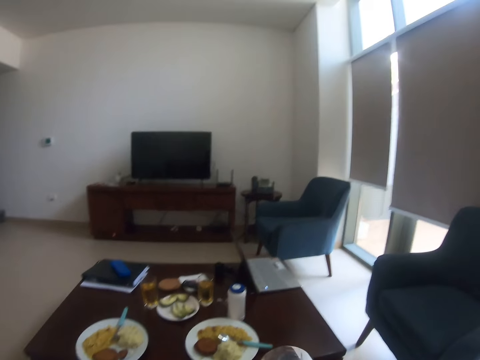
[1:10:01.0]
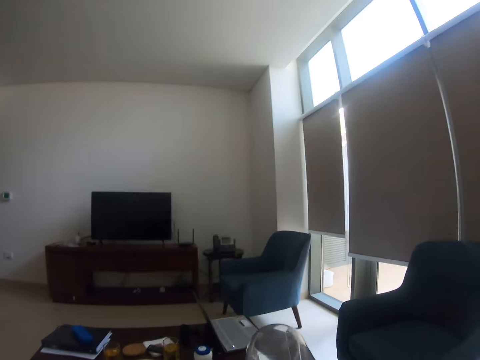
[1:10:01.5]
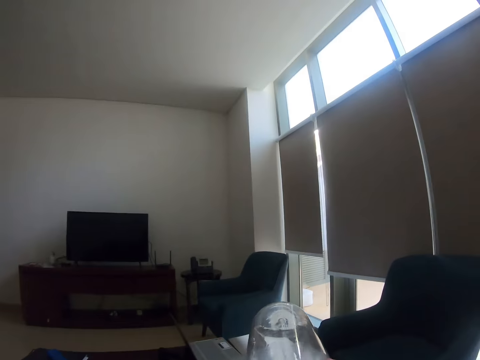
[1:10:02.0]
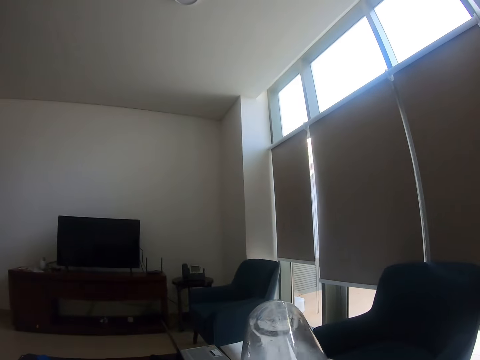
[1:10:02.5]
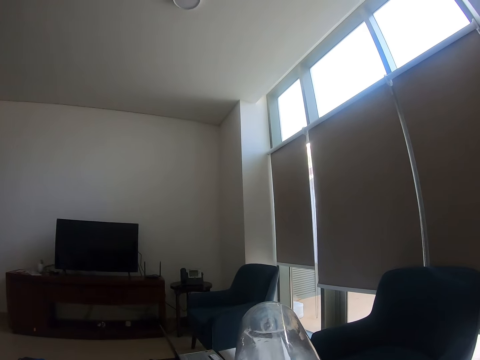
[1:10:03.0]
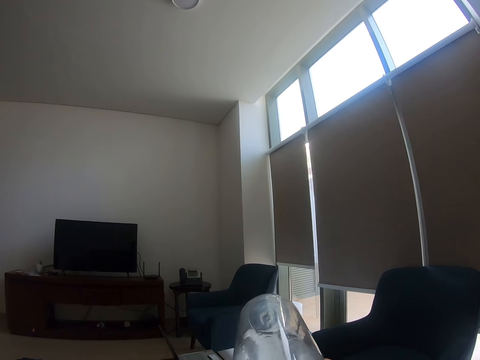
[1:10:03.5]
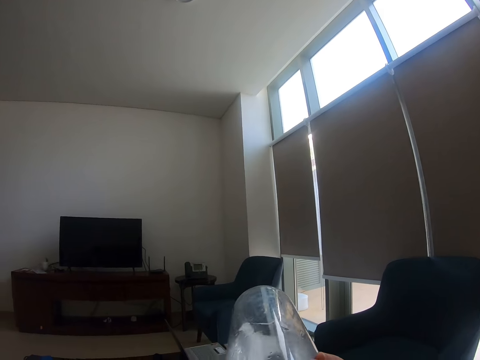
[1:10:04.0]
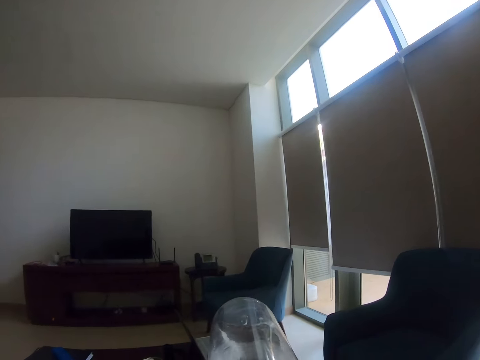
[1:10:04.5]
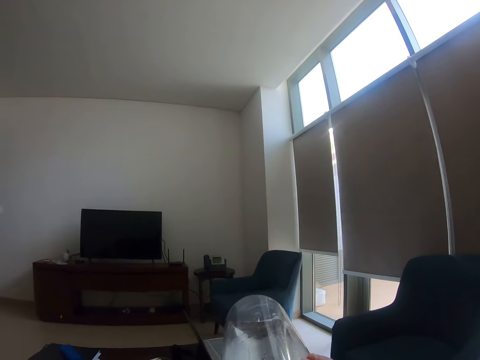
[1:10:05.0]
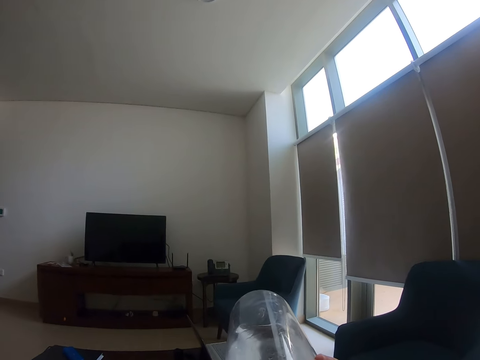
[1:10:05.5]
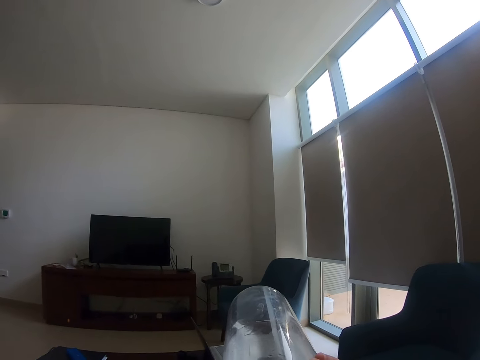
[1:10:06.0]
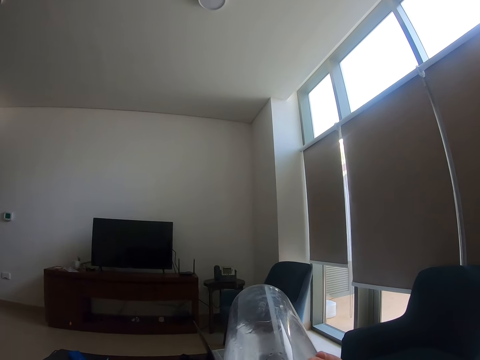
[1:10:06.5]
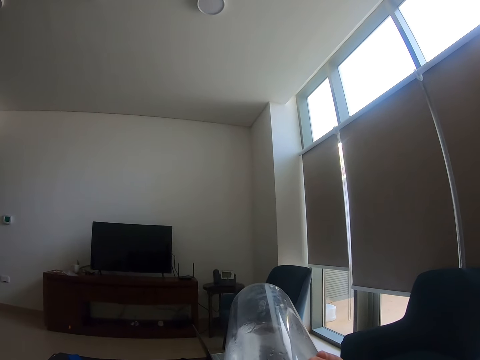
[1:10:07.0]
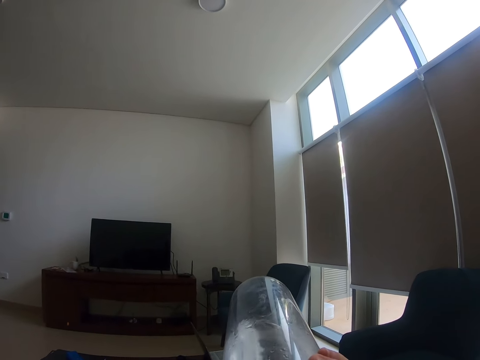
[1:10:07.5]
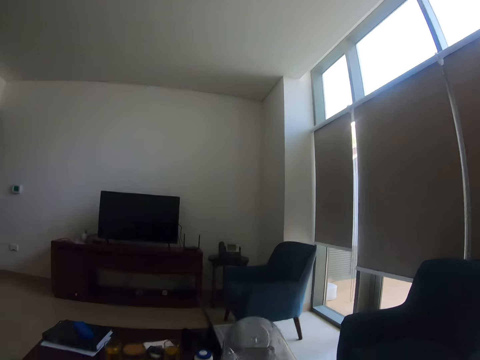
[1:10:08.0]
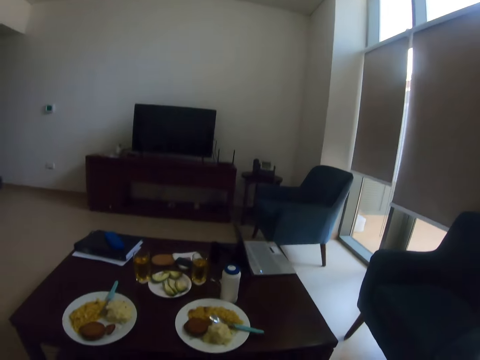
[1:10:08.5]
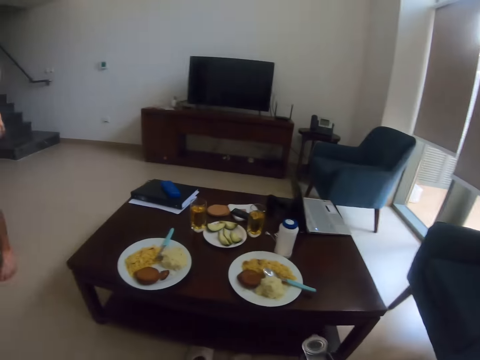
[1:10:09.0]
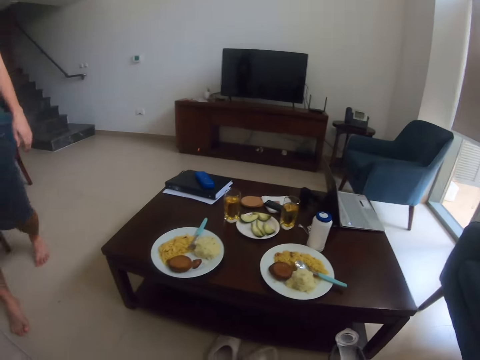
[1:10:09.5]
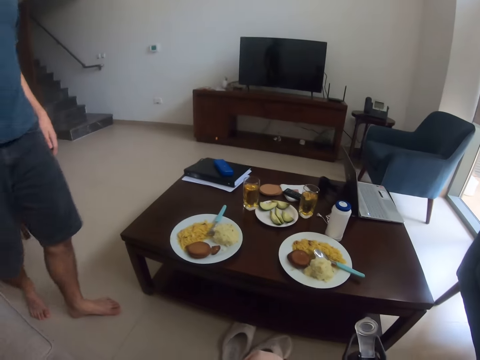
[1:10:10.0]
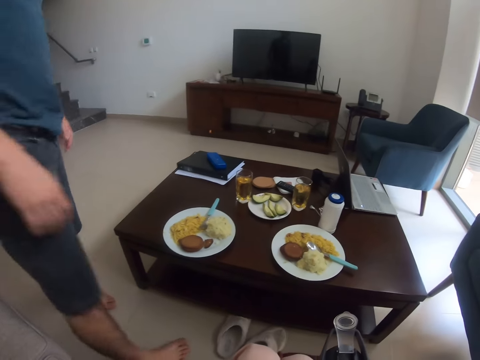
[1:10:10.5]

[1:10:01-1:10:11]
The camera wearer drinks the water.

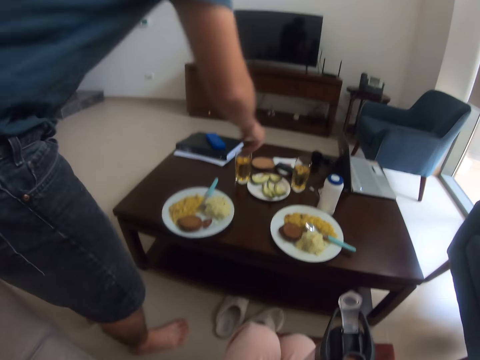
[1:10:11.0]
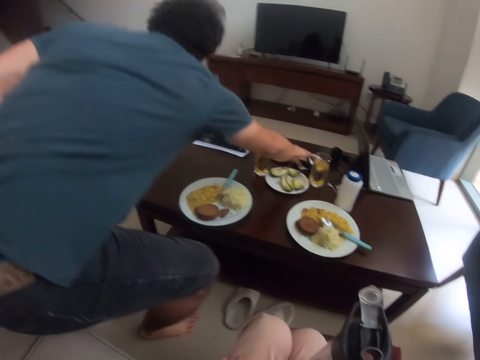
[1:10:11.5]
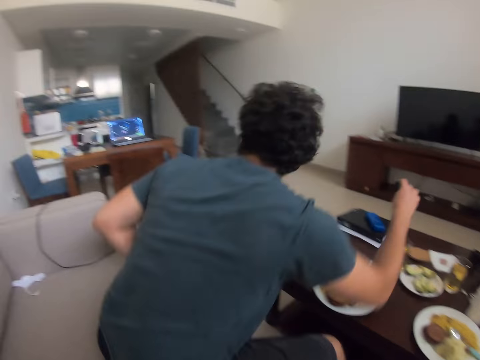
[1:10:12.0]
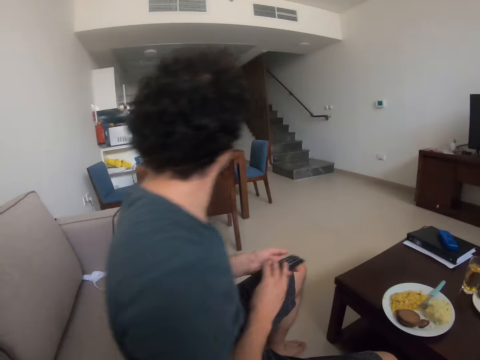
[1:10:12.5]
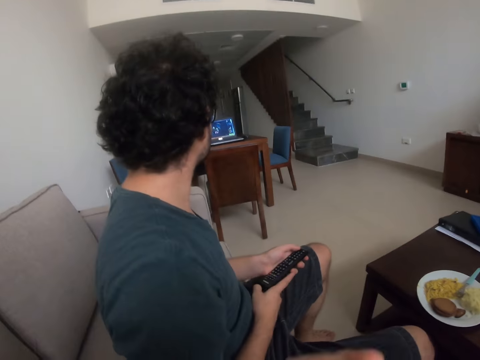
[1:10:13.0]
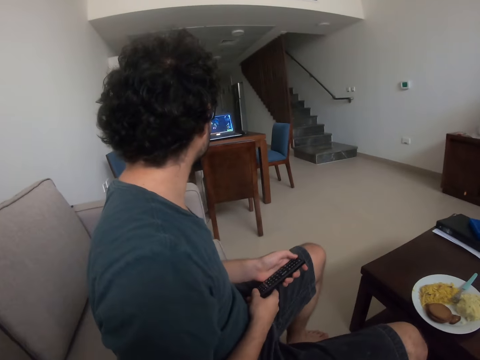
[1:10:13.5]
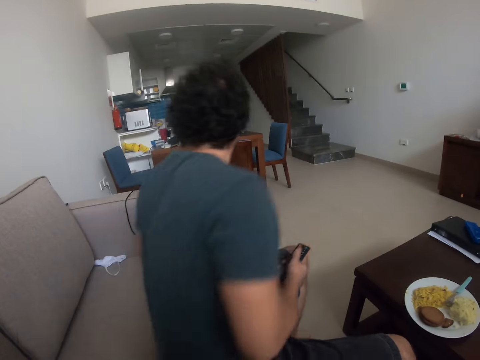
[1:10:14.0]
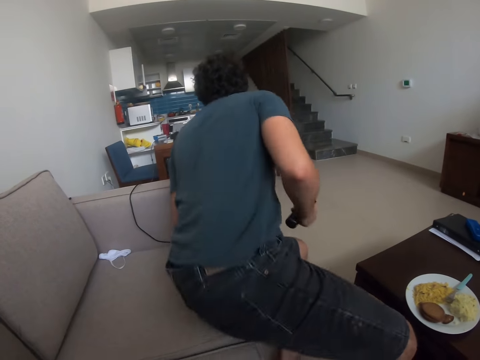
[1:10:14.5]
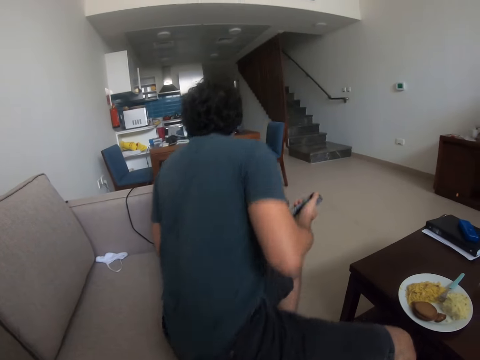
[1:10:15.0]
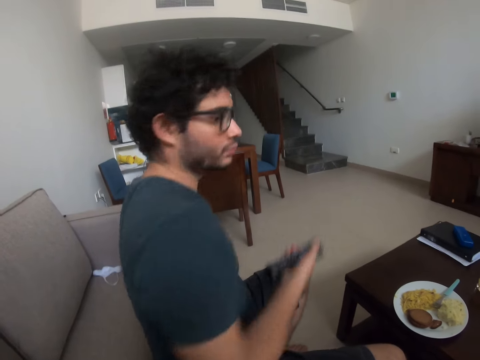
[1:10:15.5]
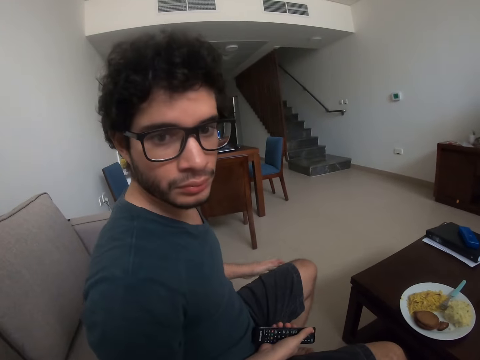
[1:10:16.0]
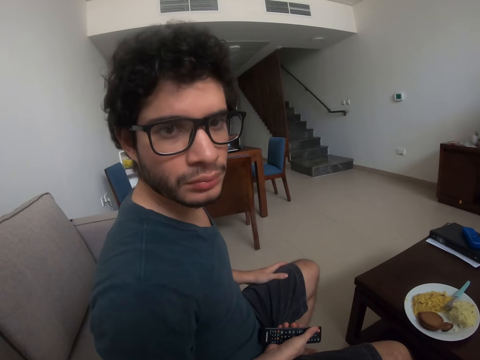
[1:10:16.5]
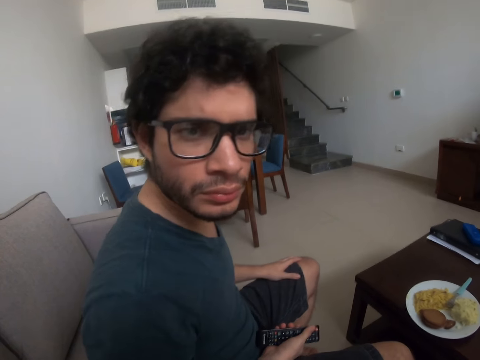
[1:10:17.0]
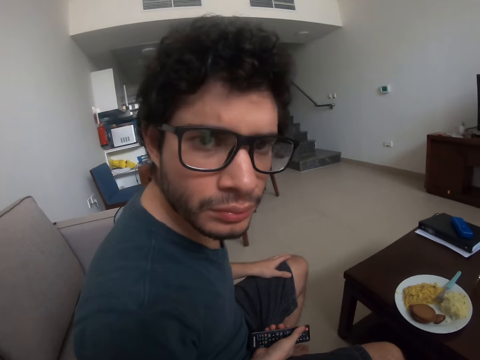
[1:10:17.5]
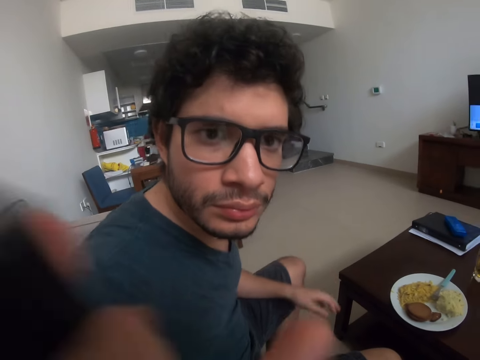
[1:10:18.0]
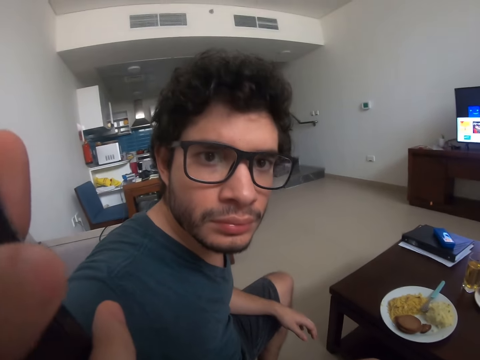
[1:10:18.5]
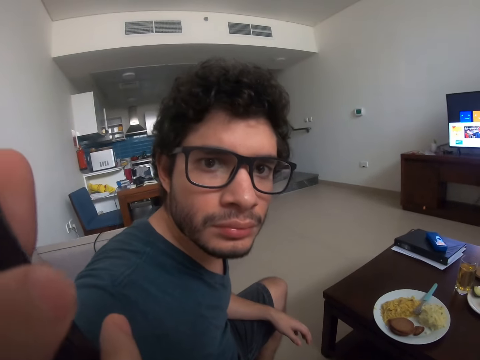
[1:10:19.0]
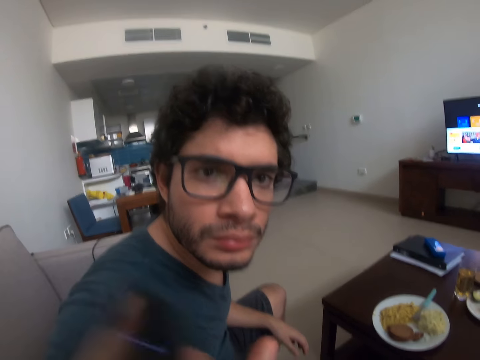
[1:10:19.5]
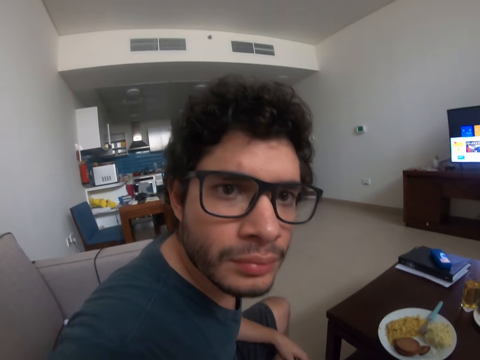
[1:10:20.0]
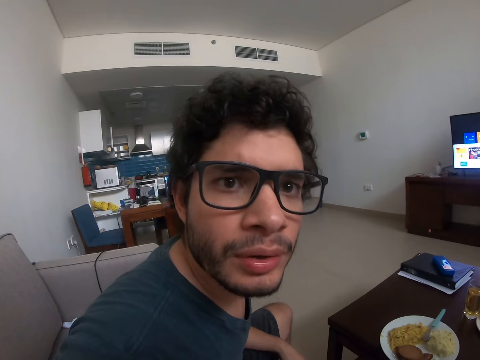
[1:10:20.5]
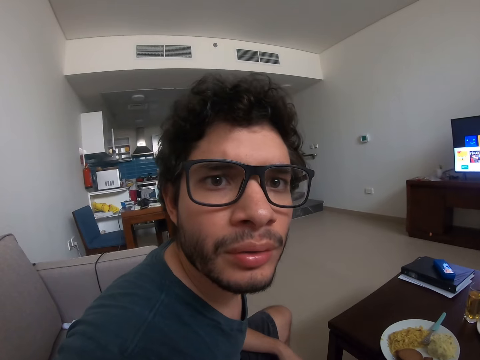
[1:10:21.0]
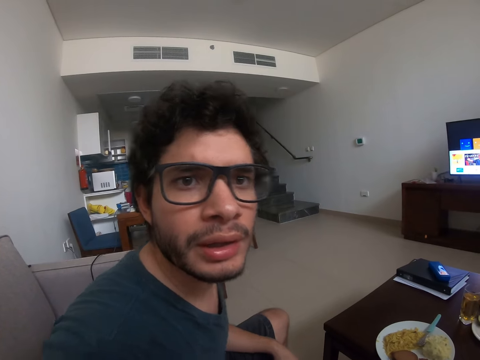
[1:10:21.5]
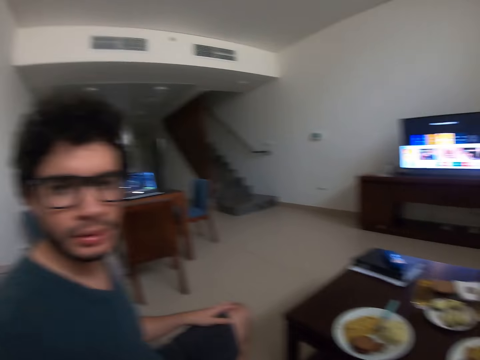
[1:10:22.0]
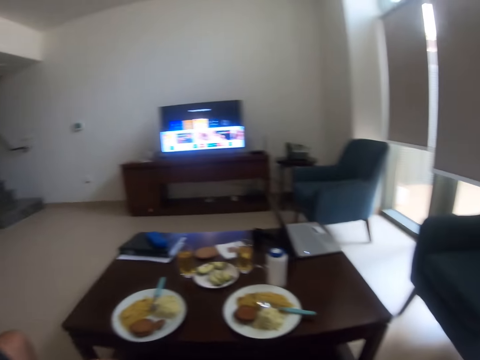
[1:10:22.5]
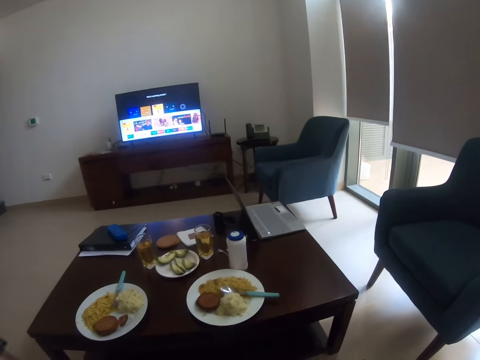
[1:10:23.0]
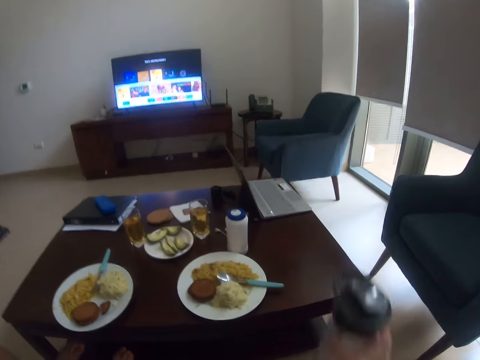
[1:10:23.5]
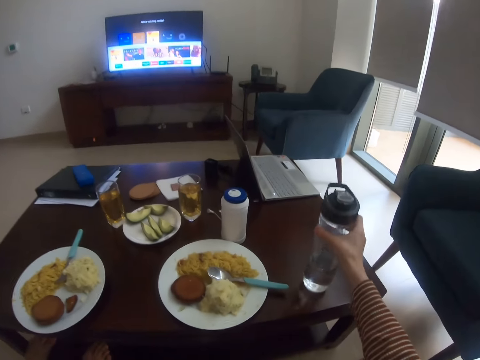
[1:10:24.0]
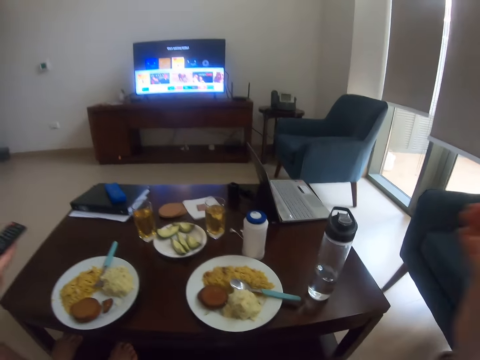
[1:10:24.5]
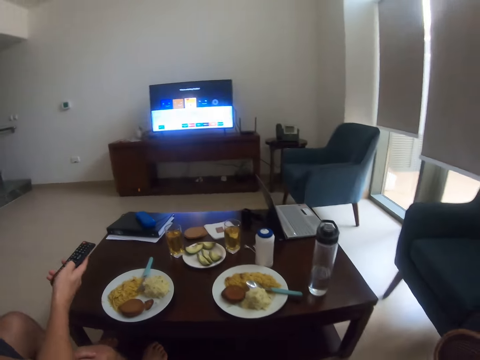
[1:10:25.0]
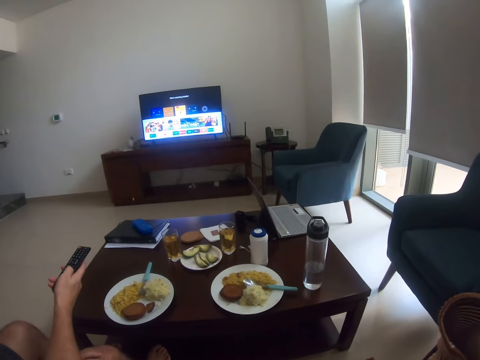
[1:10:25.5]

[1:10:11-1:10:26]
A man picks up a TV remote. The man sits down on the couch next to the camera wearer. The camera wearer converses with the man. The man looks at something. The man rises from the couch and sits back. The man looks at the camera wearer. The man looks at the camera. The man touches the camera wearer's camera. The camera wearer converses with the man. The man holds the remote. The camera wearer places the water bottle on the table. She raises her right hand.
